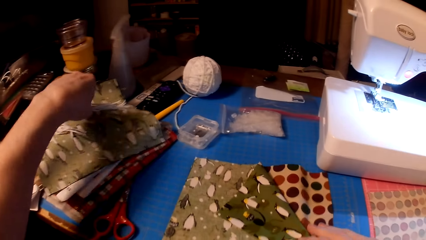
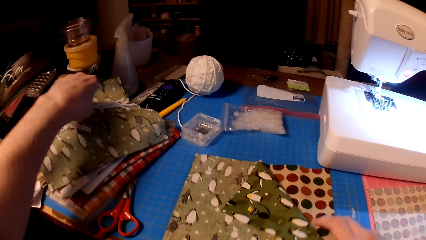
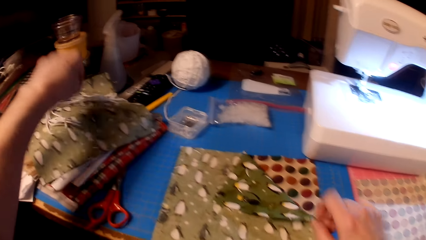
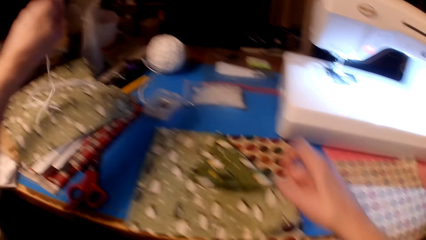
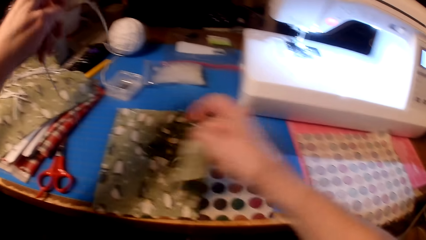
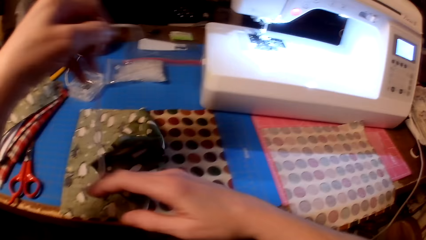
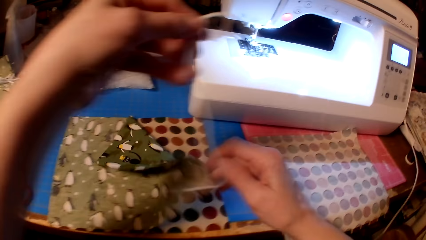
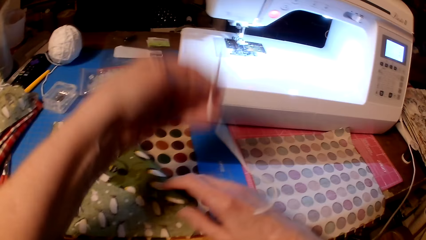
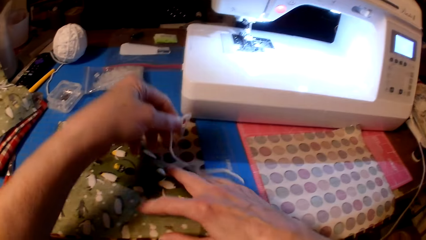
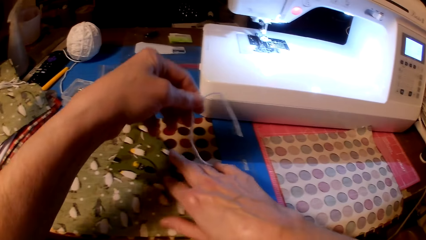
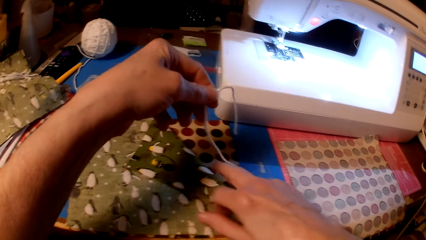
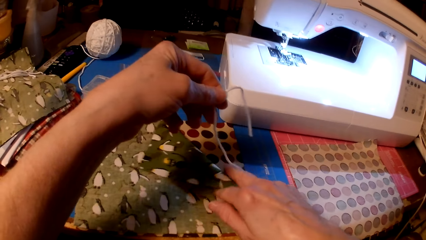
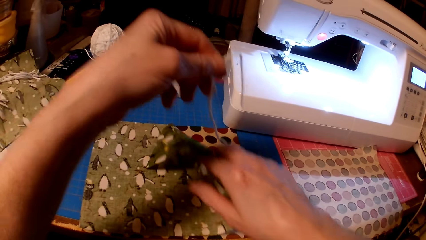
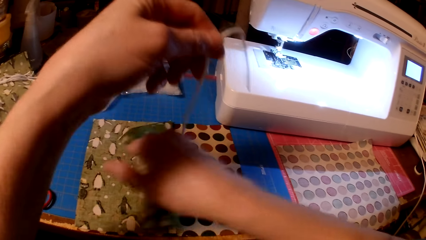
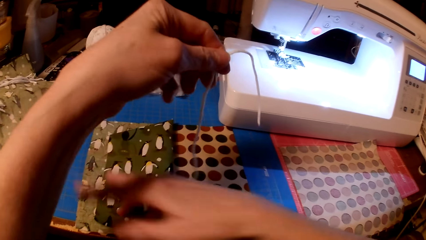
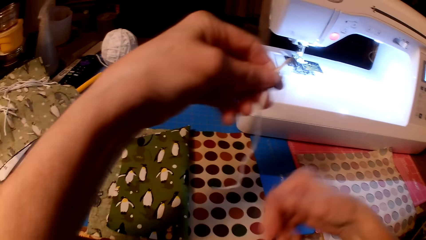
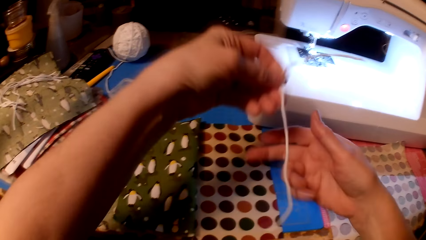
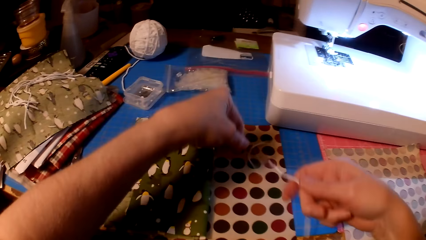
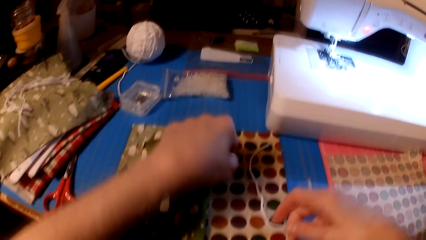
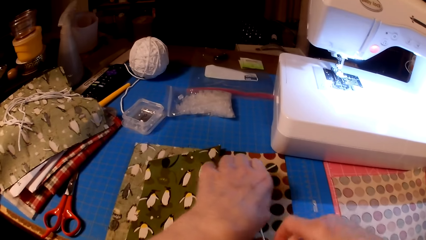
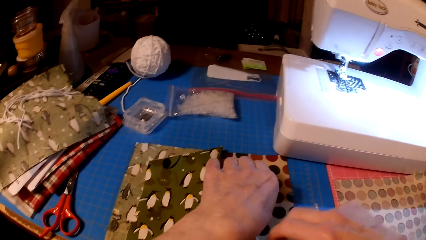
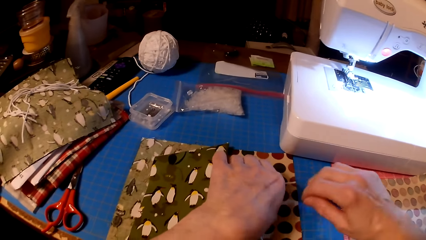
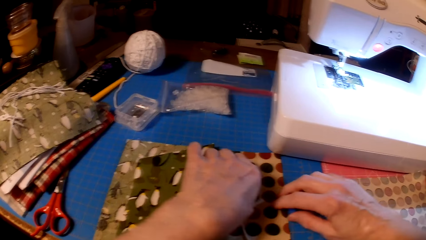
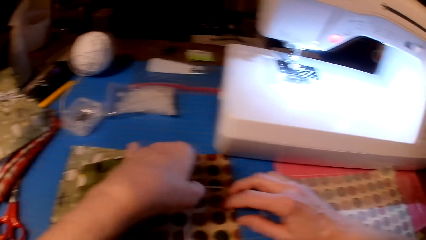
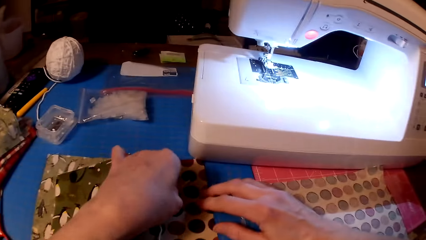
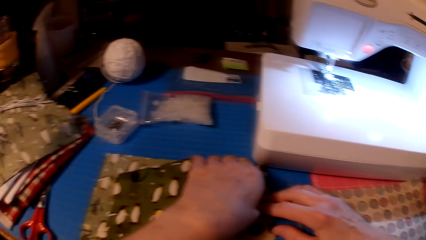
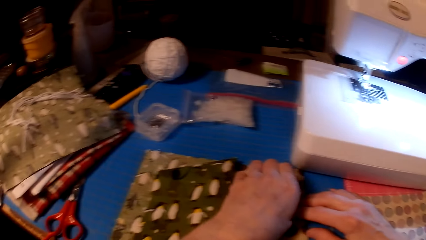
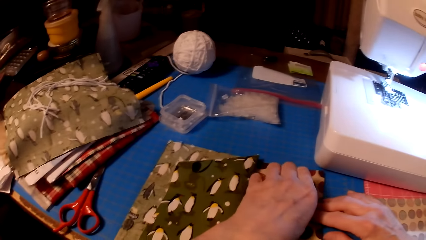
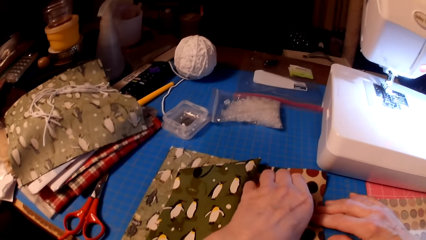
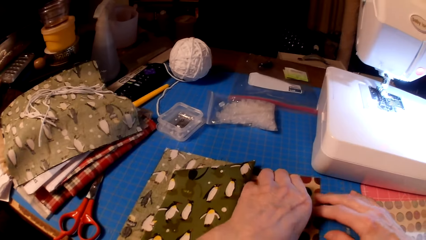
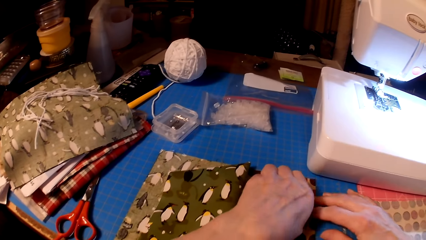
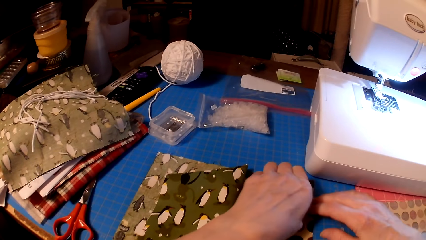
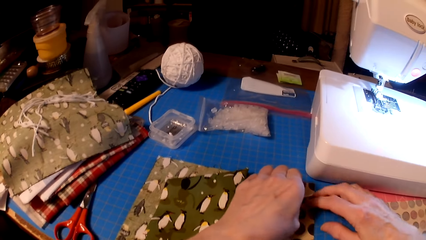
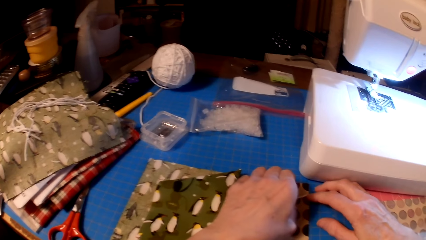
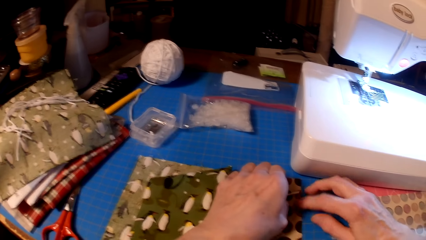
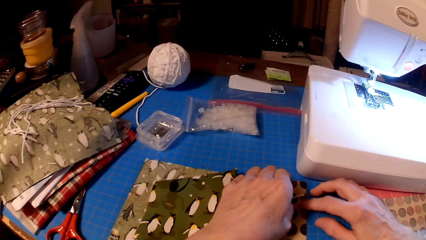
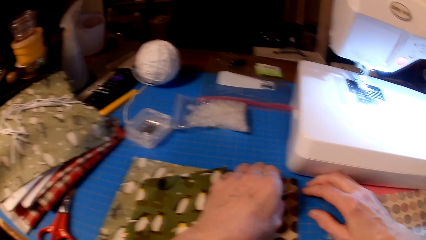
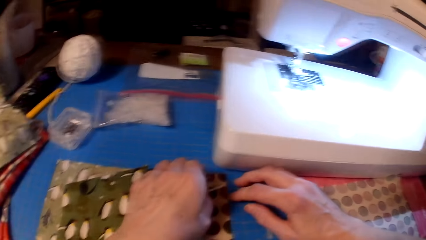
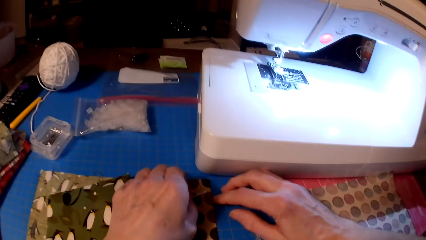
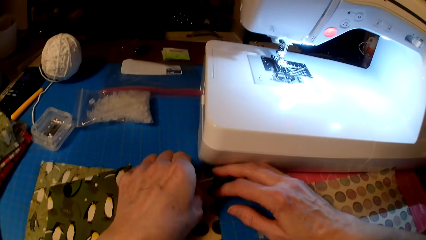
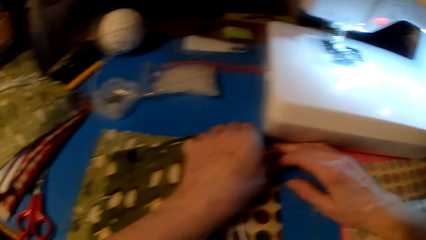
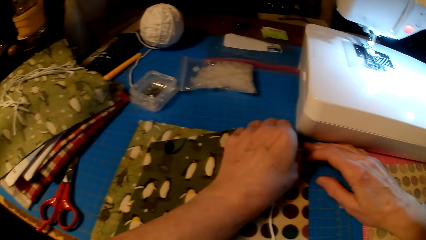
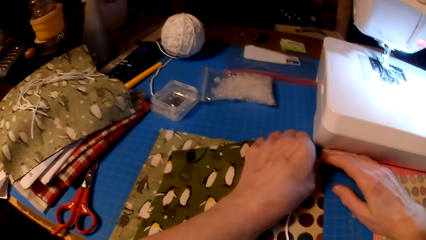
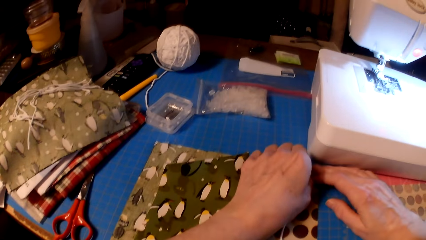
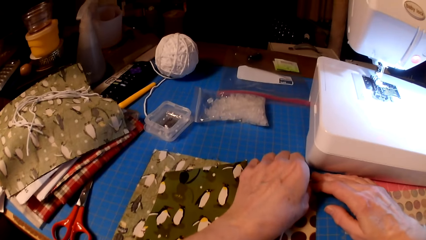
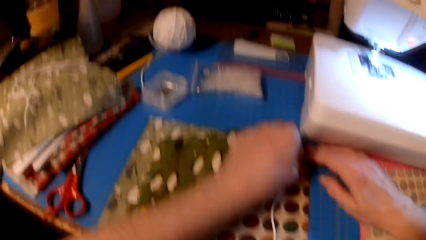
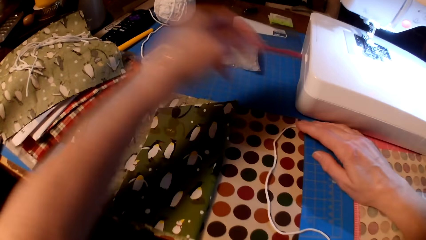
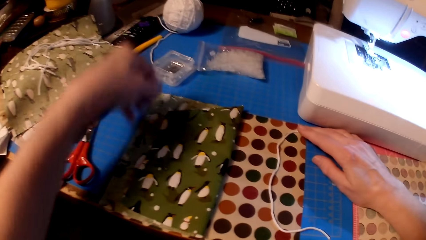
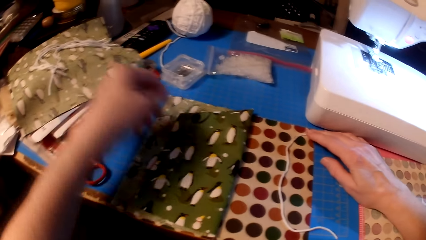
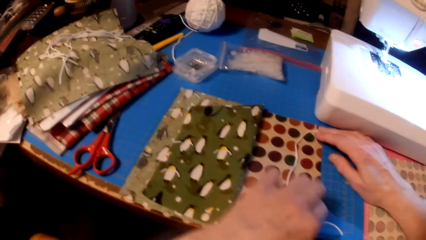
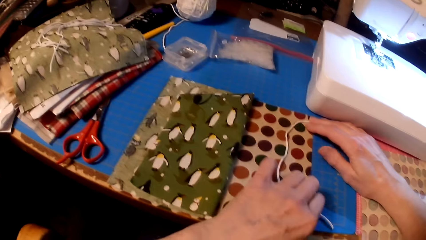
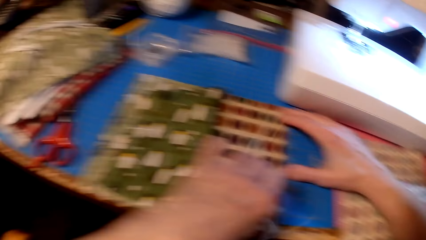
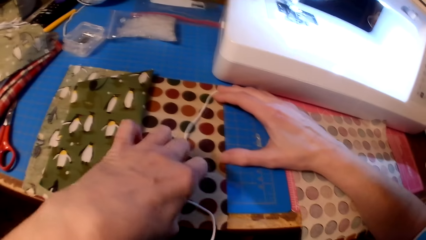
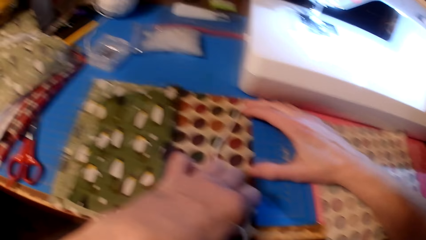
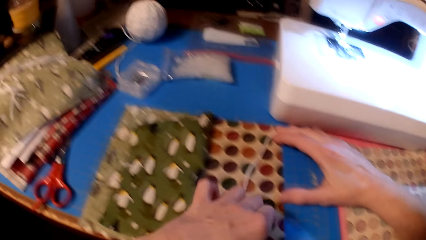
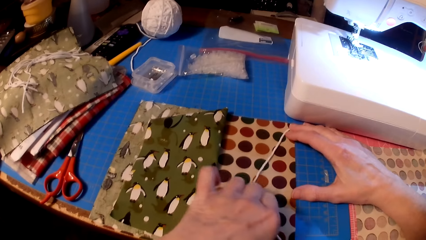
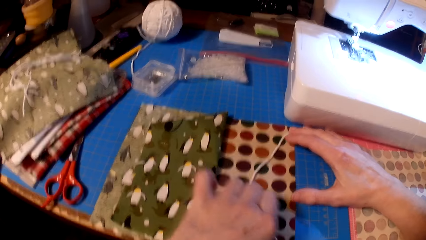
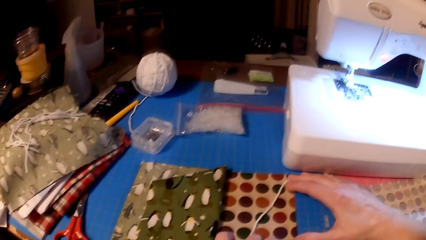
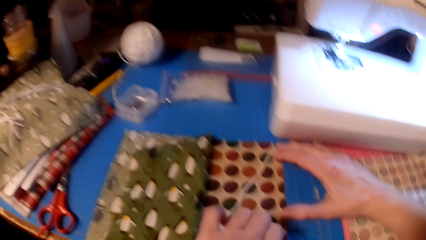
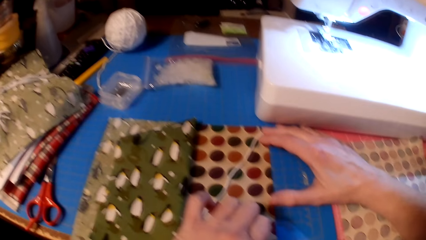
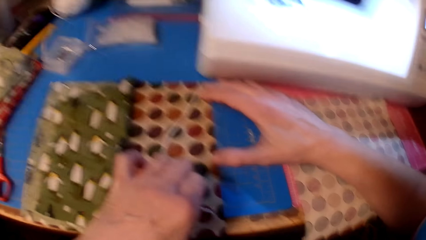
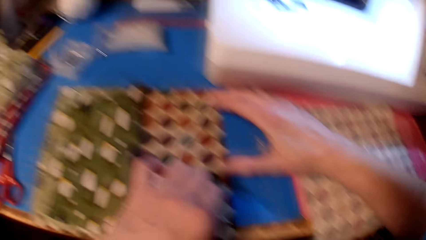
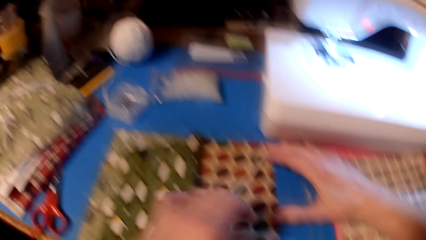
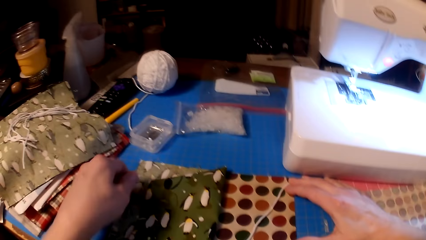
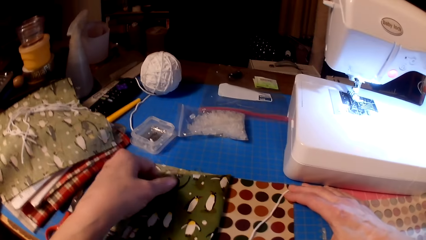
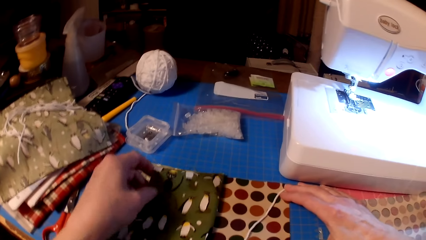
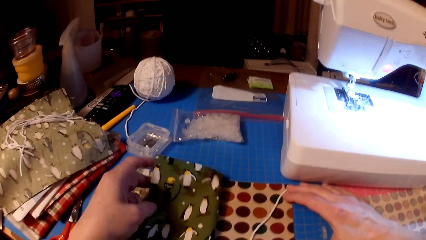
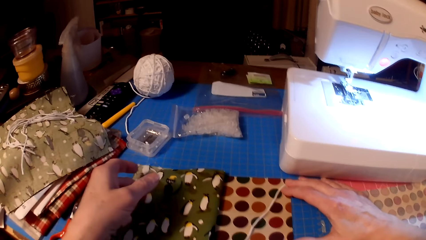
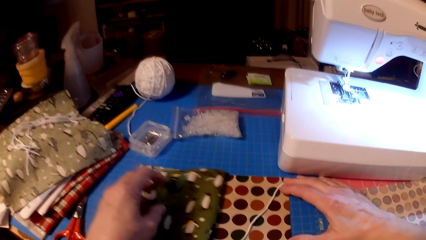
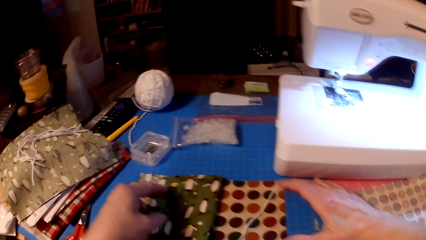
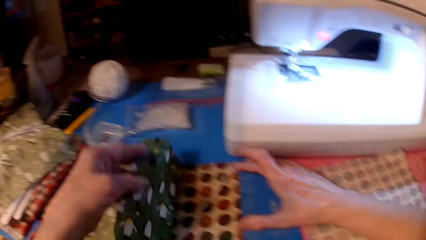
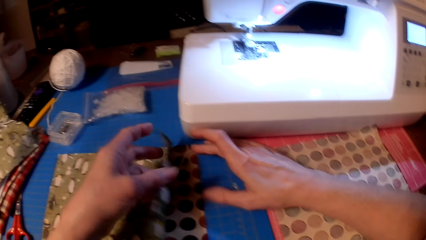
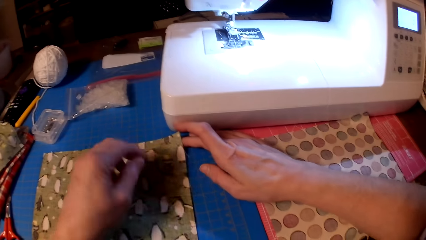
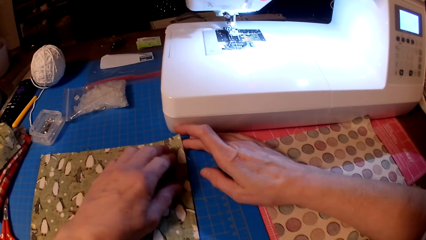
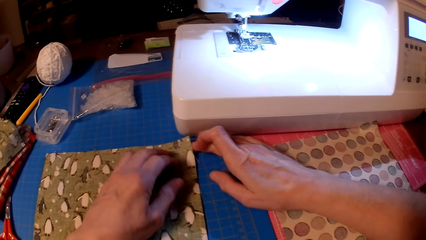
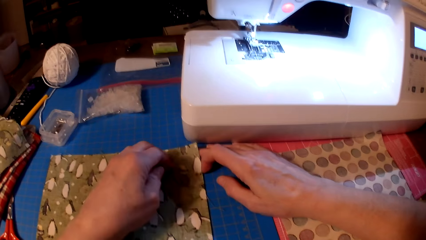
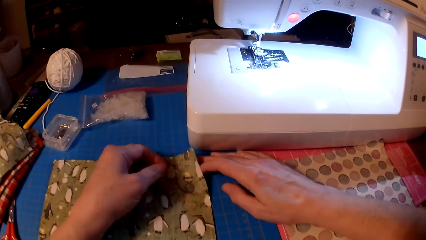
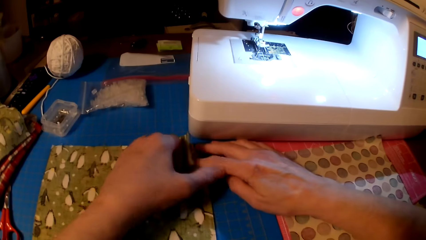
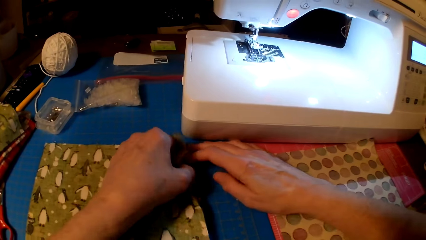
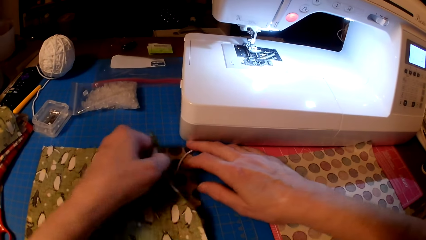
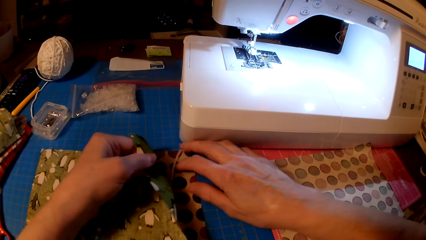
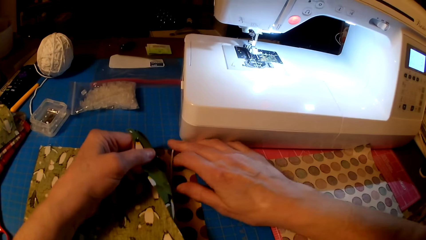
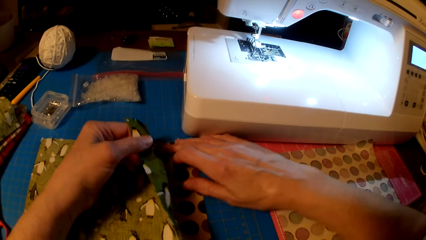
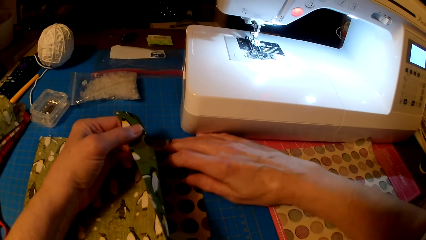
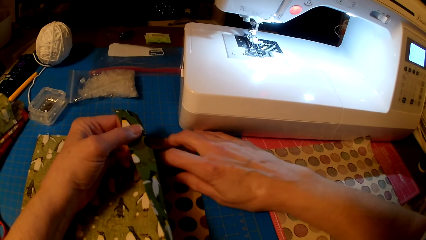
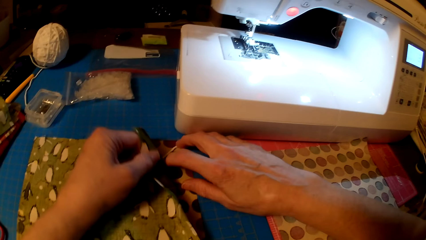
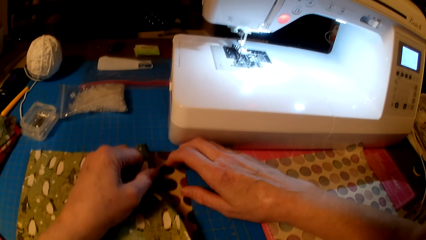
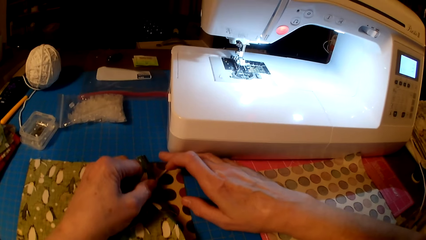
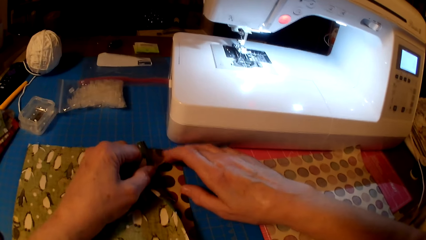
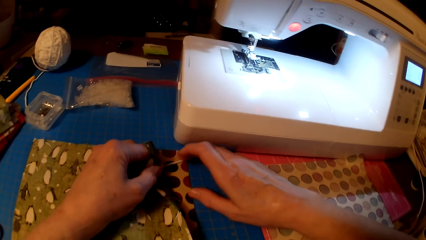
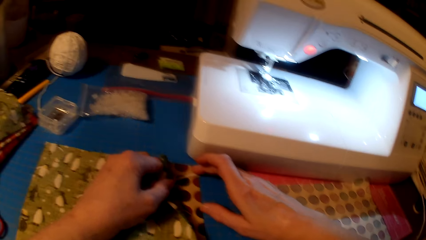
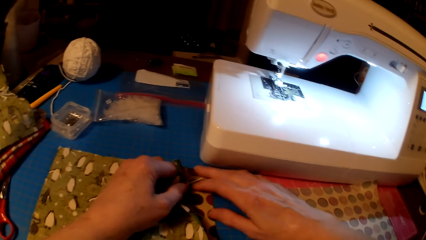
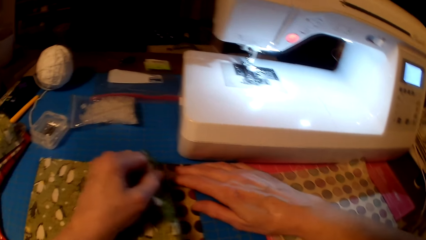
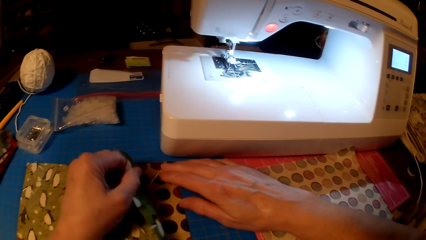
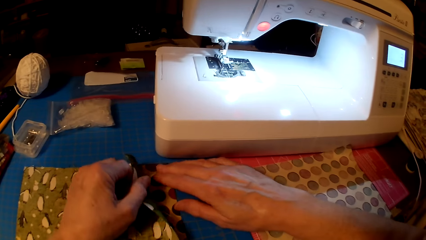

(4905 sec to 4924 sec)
The camera wearer picks up a thread or yarn. They hold the fabric. They fold the fabric. They put the thread under the fabrics. They attach the fabric on the yarn.
